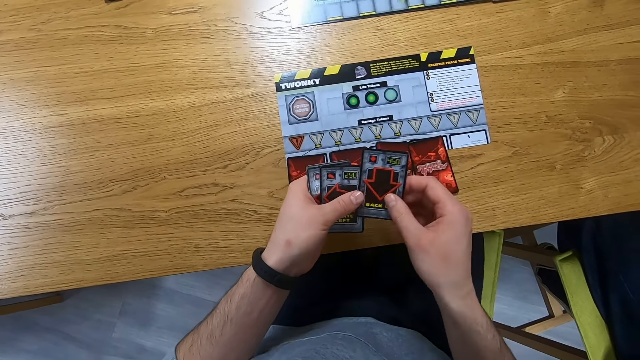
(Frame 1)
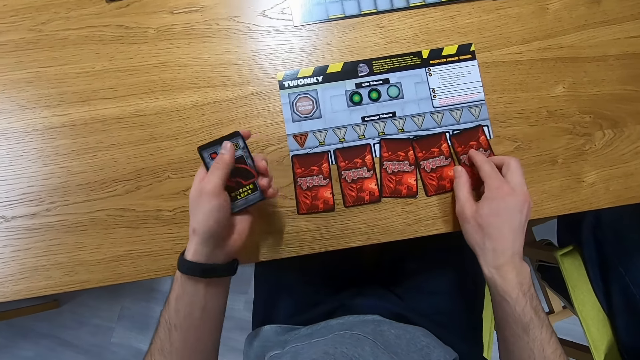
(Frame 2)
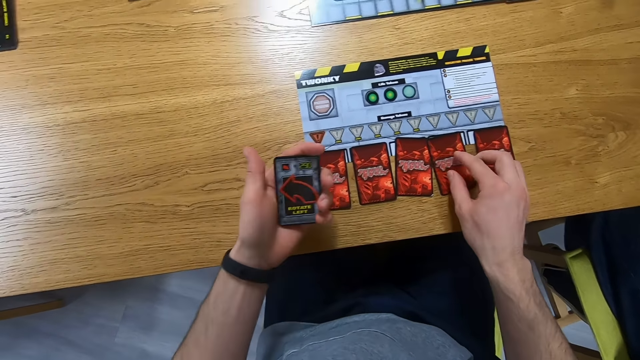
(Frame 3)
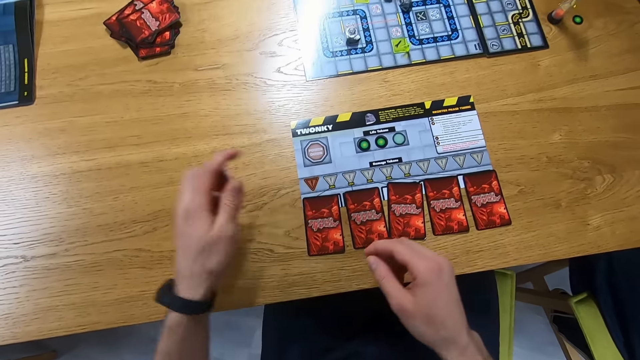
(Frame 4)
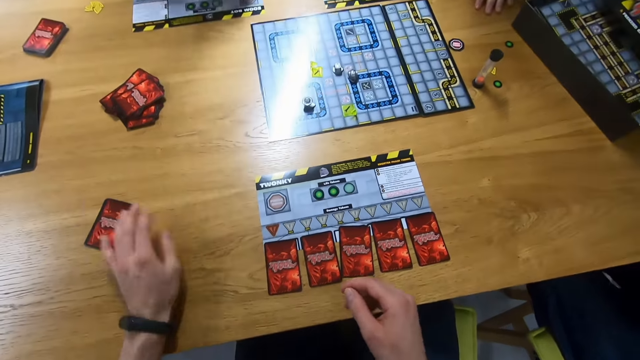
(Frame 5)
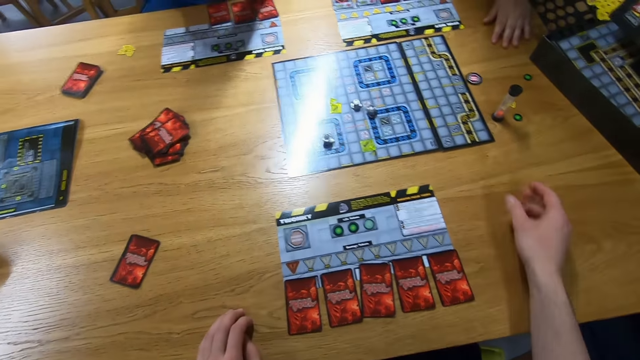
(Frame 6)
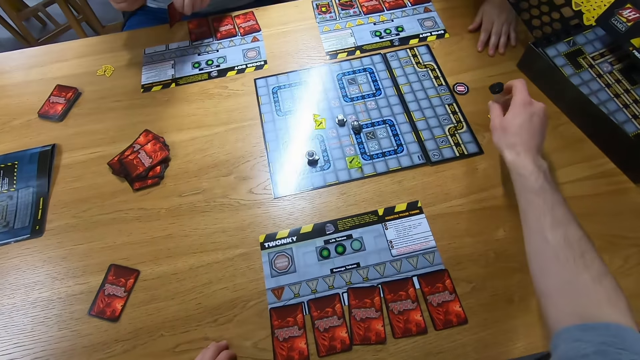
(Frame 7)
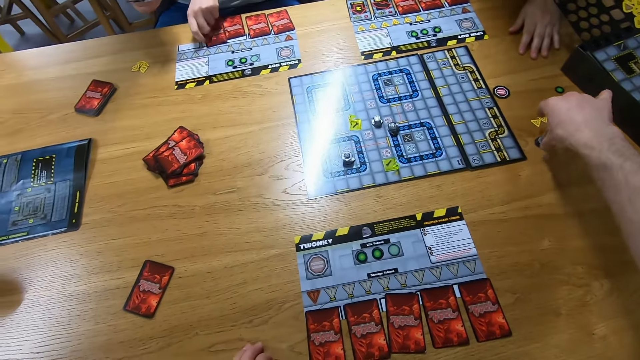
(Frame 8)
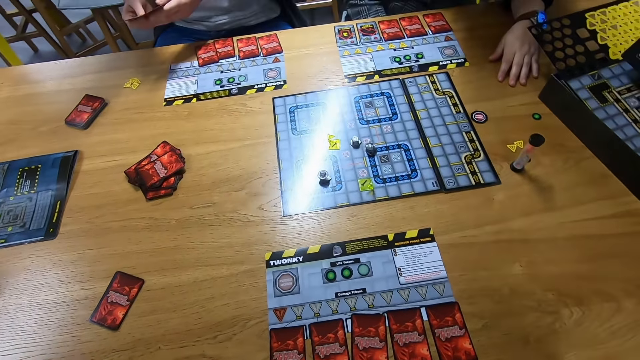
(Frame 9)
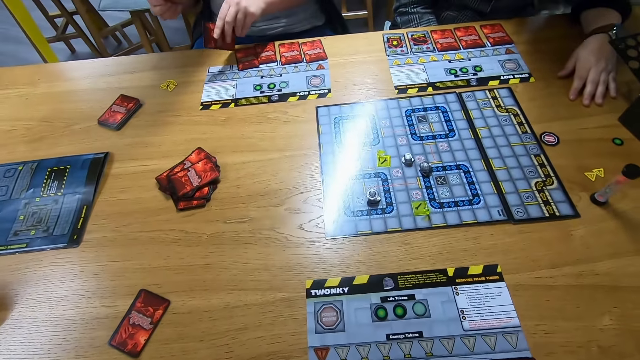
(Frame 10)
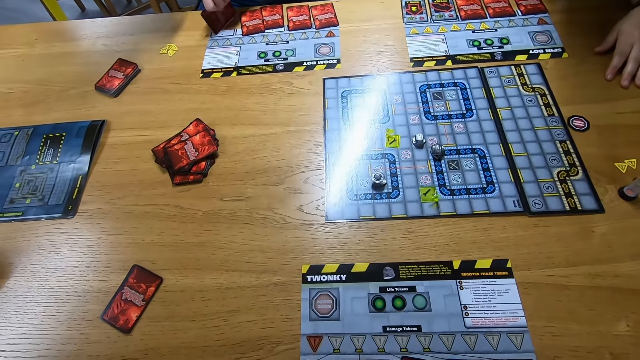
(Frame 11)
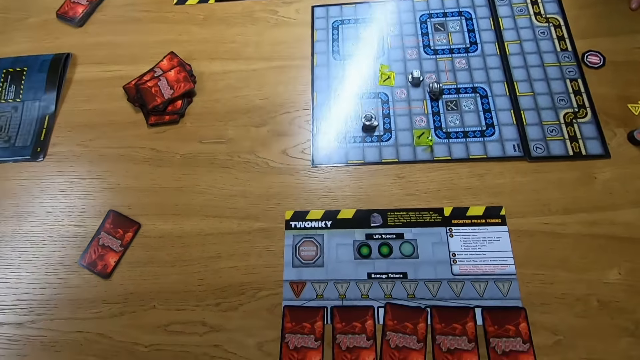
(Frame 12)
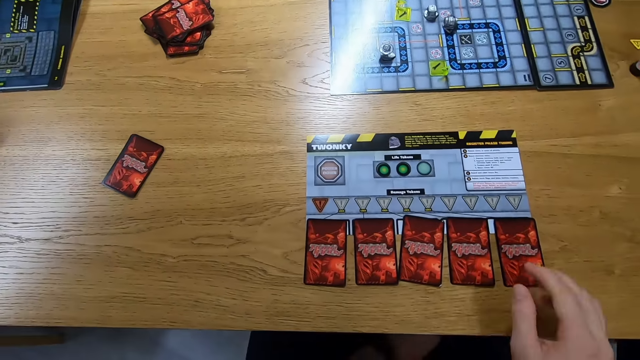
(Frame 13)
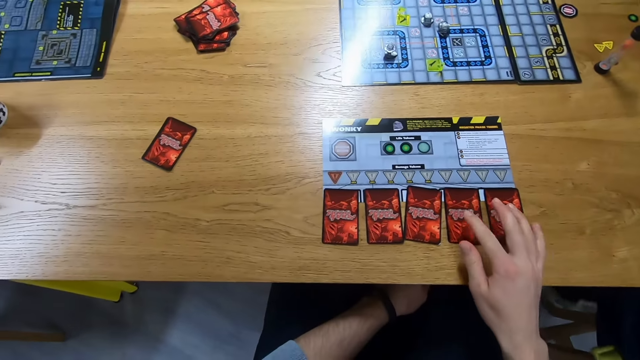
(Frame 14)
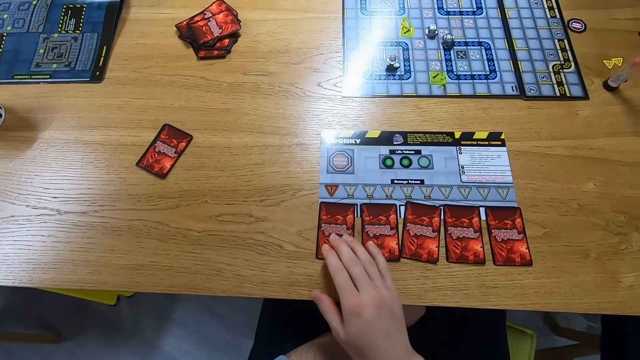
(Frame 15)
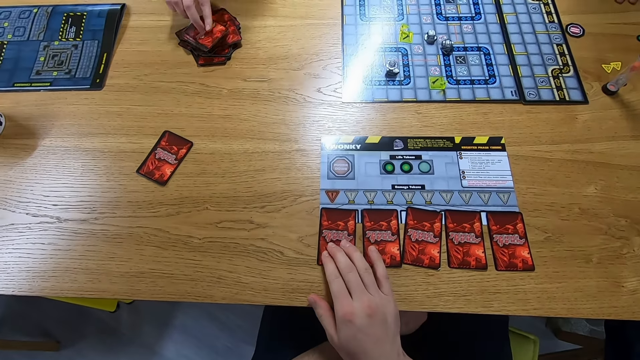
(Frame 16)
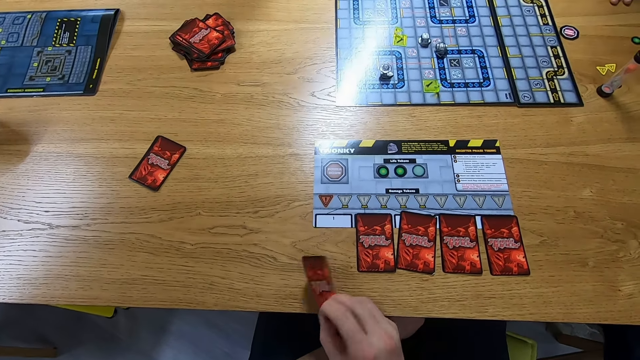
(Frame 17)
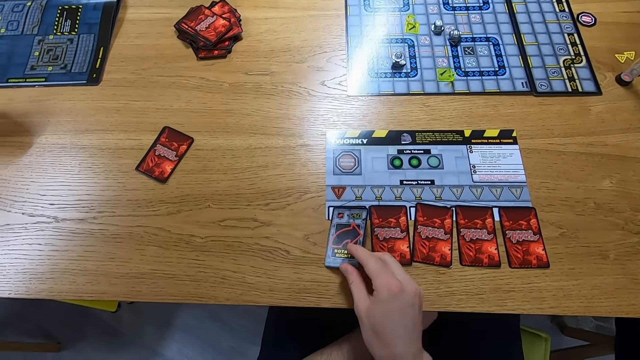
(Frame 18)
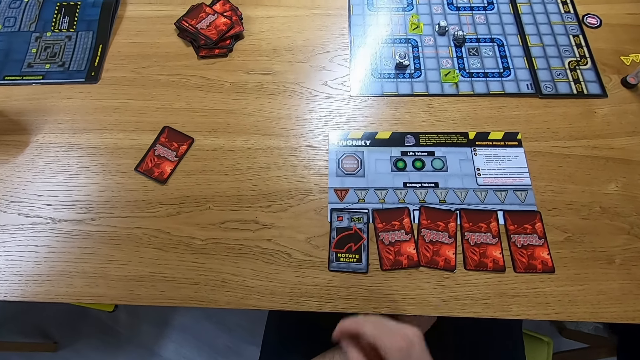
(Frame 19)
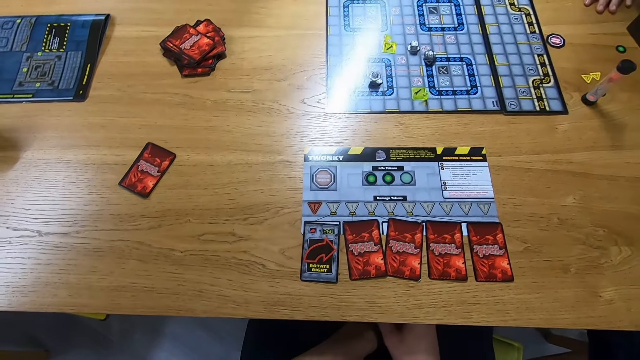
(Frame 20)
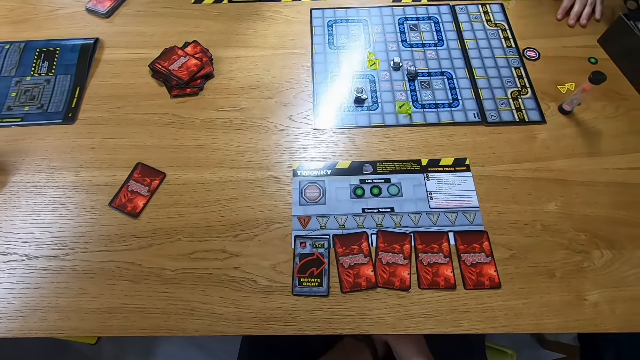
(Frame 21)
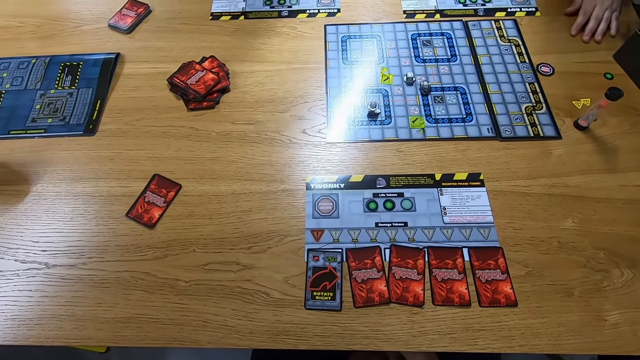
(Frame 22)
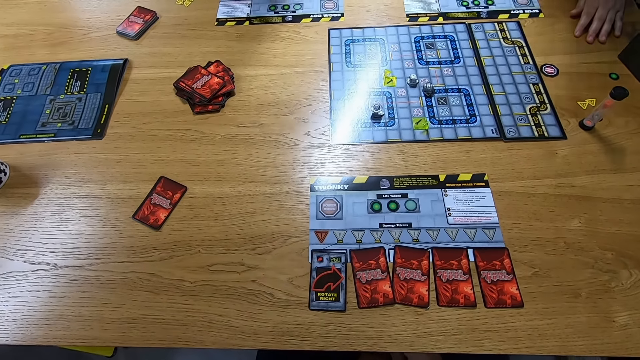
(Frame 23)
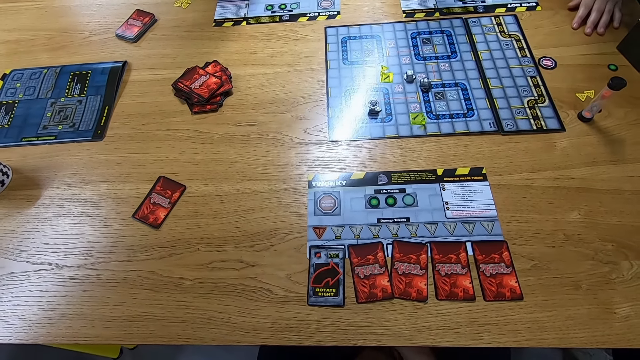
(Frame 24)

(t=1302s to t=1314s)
The camera wearer picks a card. They place the card on the table. They place cards on the table. They flip the sand timer. A person places a card on the table. The person picks a card and places the card on the table. The camera wearer plays the card. The person places cards on other cards. The camera wearer turns a card. They look around.

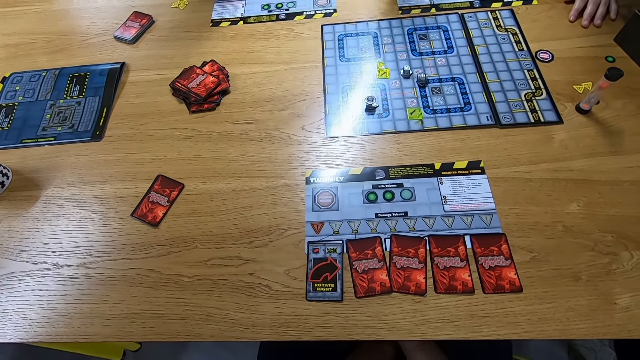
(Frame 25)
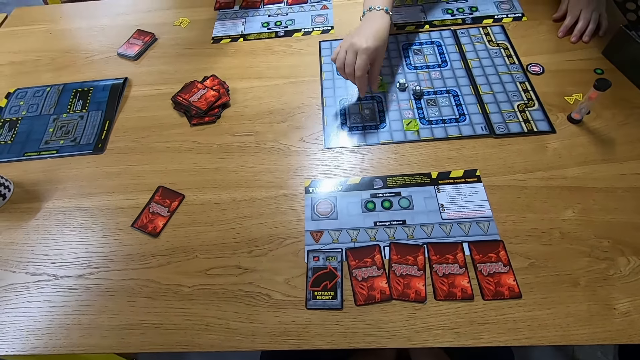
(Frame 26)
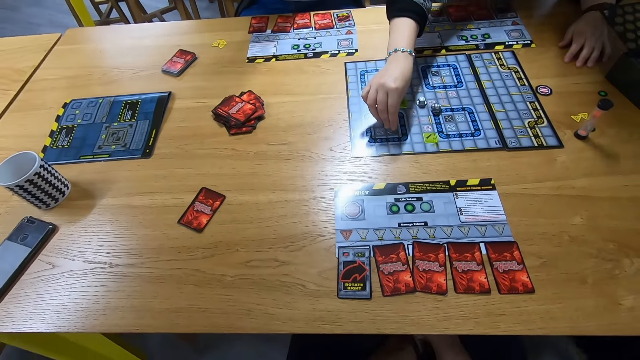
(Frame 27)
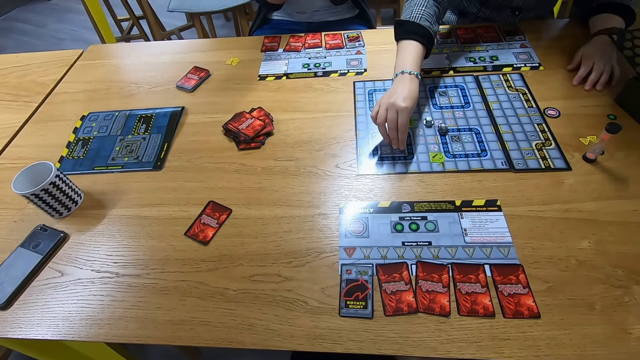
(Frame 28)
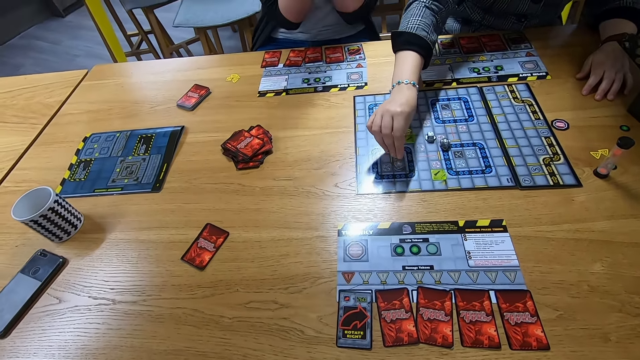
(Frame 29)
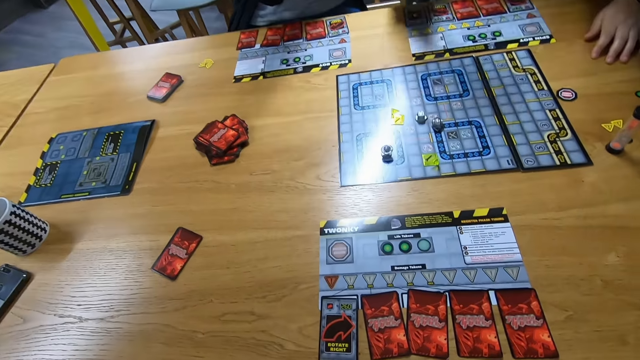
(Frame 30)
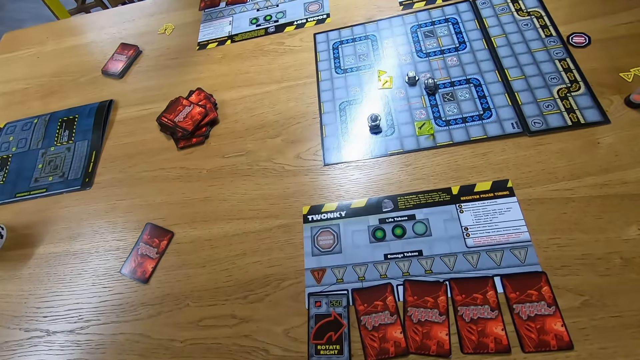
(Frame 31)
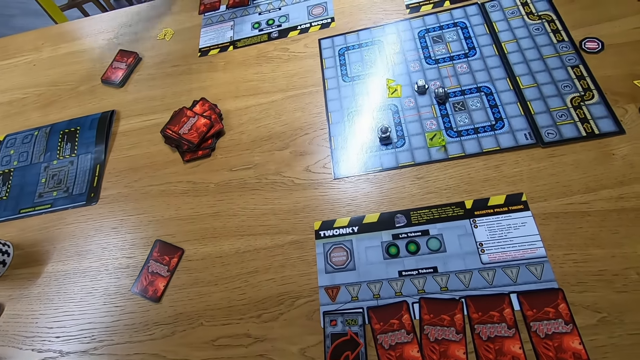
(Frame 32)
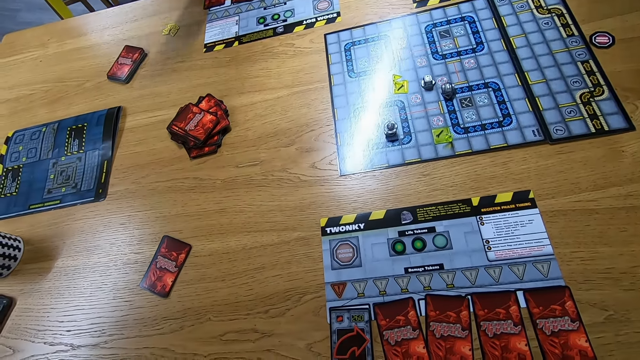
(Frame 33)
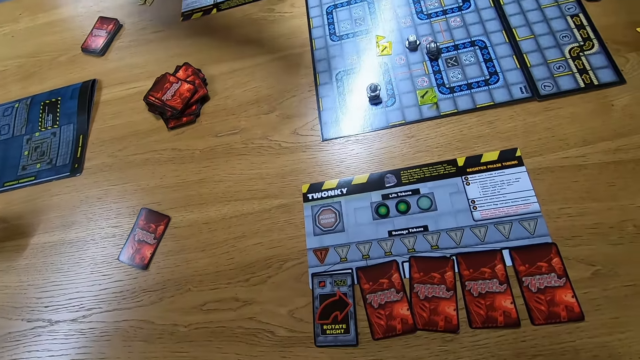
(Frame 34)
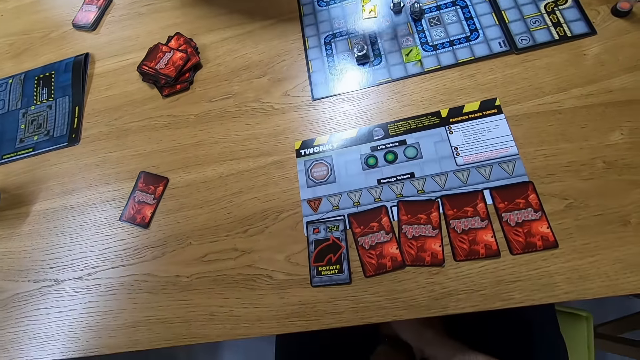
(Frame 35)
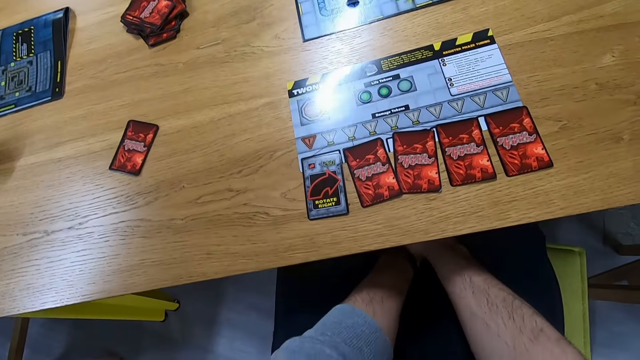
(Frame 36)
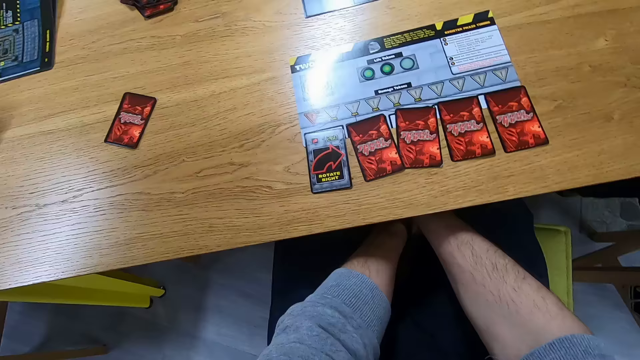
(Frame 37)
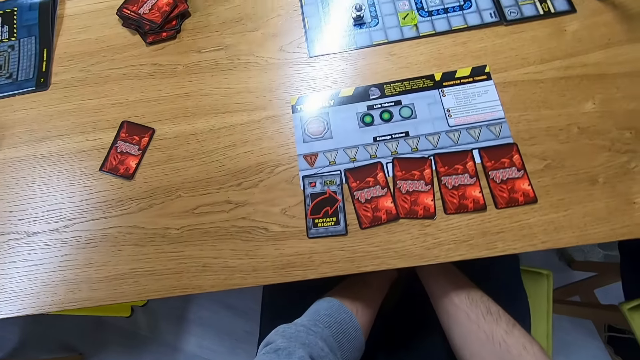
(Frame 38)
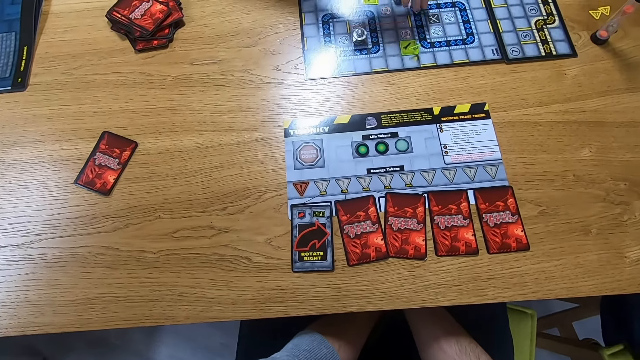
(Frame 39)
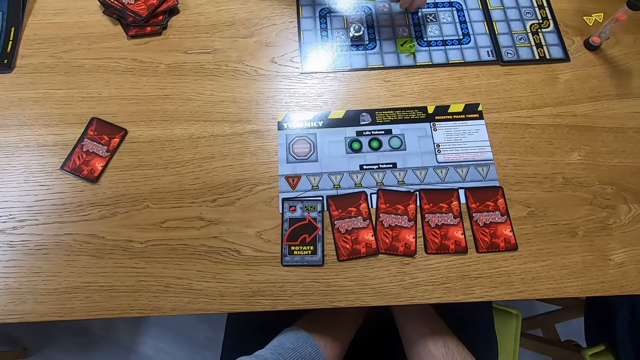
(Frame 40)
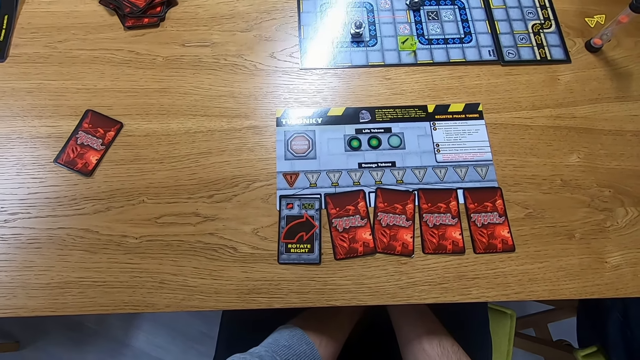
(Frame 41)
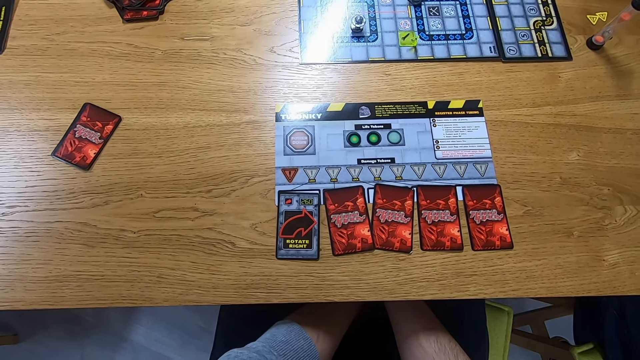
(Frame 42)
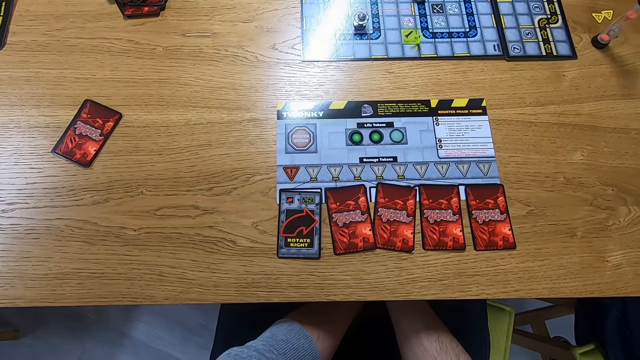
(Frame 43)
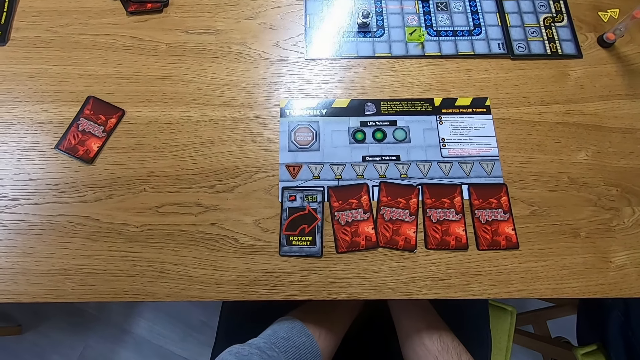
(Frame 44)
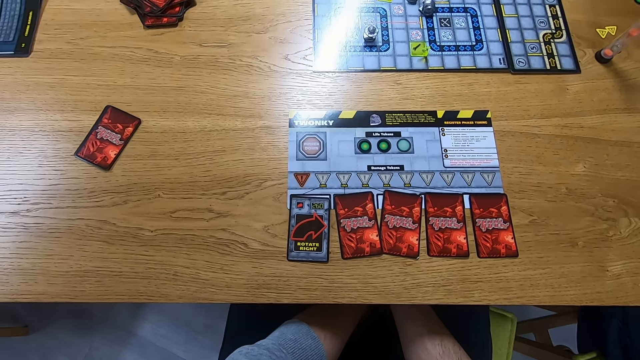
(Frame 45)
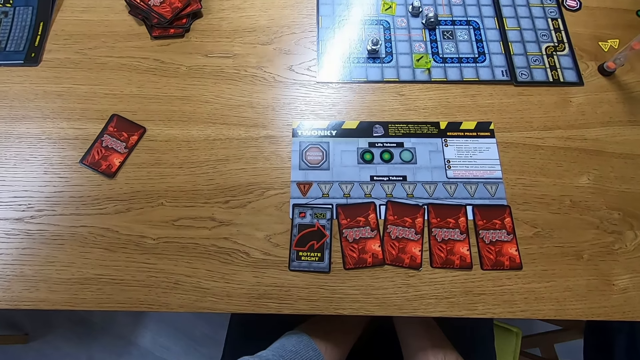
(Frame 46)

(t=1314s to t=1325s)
A person moves the Robo Rally robot on the board. Another person moves the Robo Rally robot on the board.
